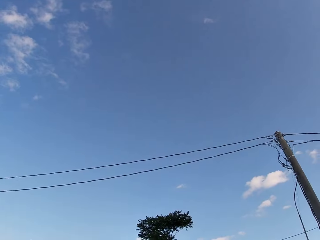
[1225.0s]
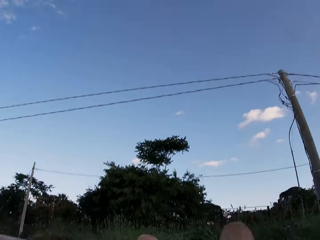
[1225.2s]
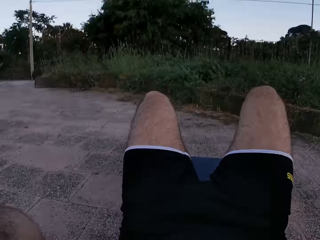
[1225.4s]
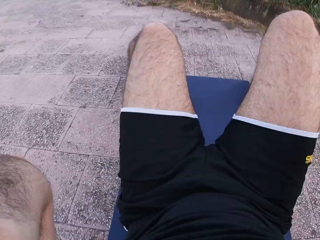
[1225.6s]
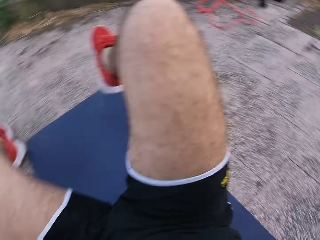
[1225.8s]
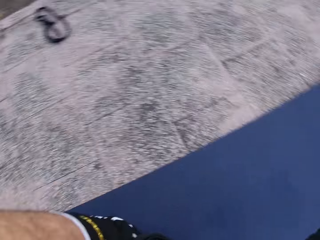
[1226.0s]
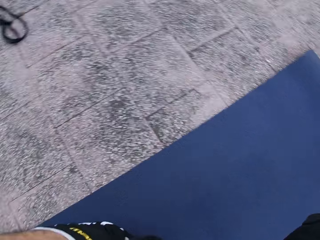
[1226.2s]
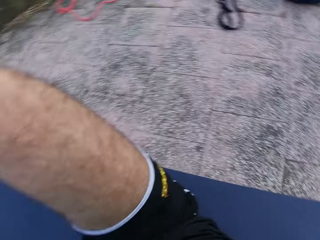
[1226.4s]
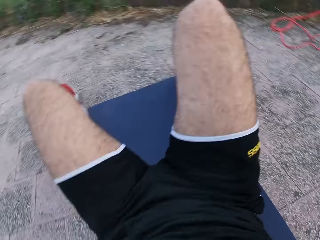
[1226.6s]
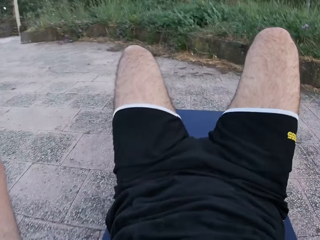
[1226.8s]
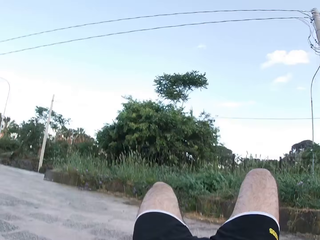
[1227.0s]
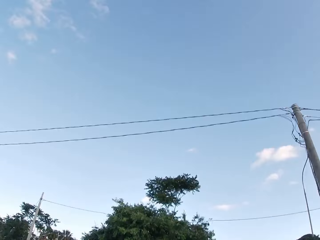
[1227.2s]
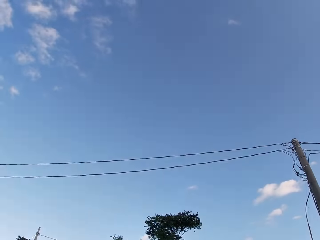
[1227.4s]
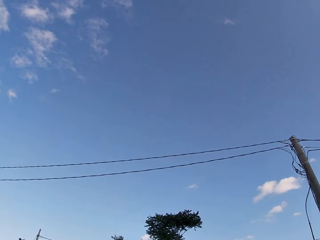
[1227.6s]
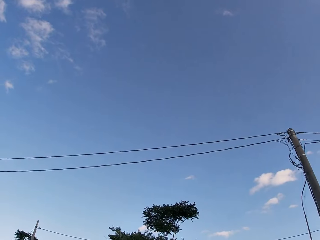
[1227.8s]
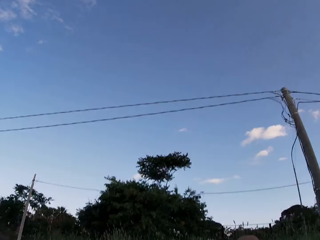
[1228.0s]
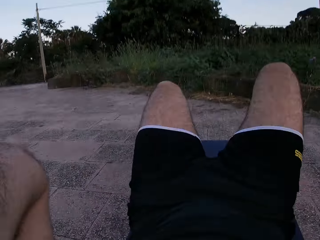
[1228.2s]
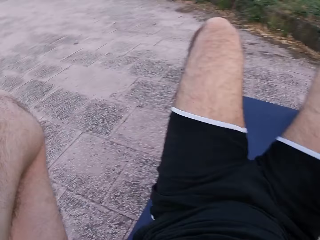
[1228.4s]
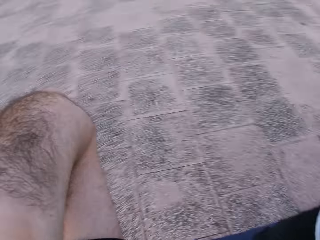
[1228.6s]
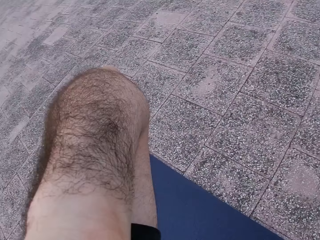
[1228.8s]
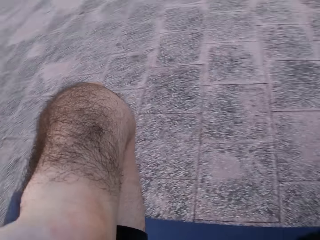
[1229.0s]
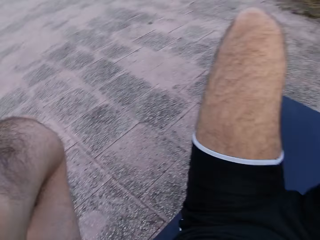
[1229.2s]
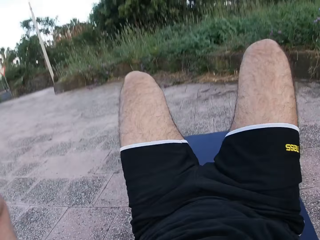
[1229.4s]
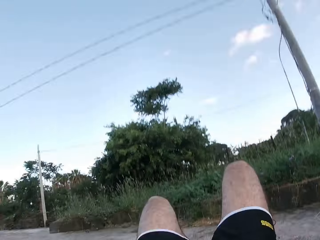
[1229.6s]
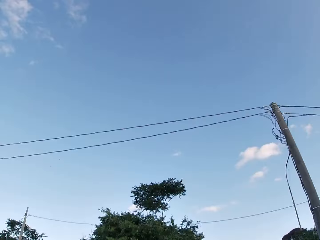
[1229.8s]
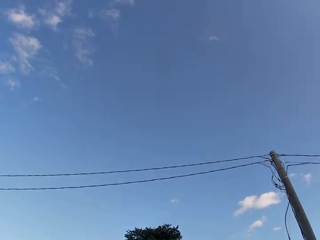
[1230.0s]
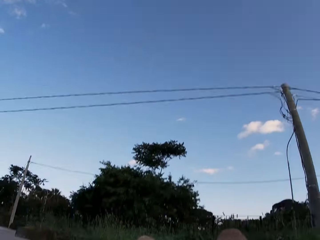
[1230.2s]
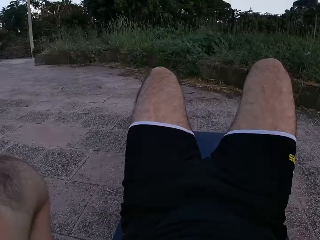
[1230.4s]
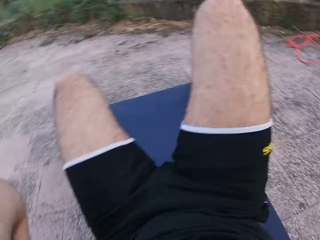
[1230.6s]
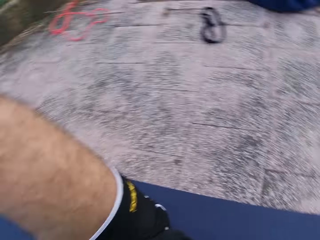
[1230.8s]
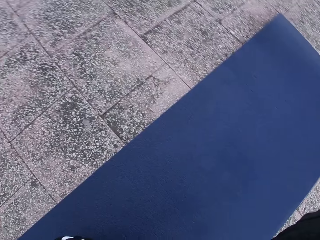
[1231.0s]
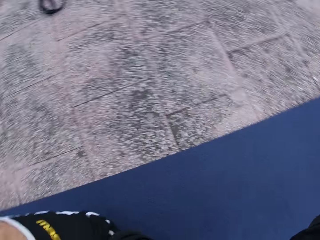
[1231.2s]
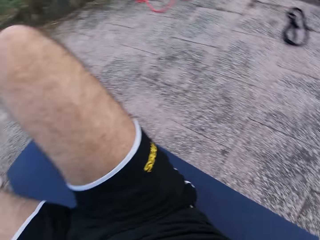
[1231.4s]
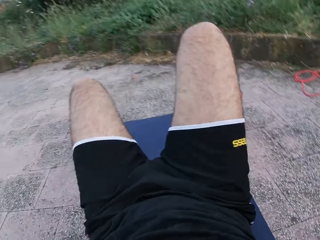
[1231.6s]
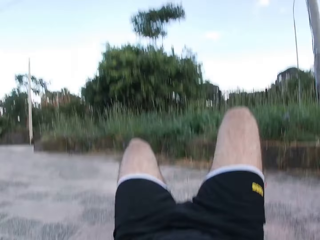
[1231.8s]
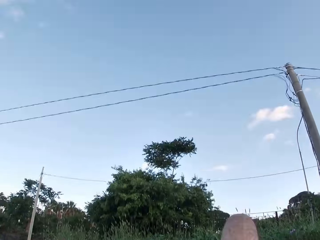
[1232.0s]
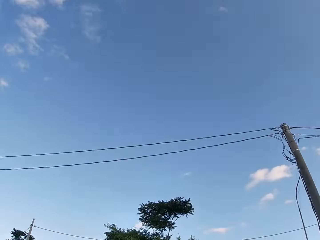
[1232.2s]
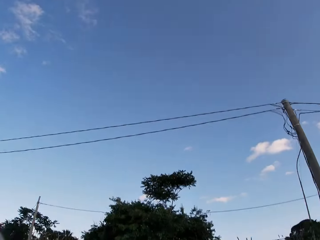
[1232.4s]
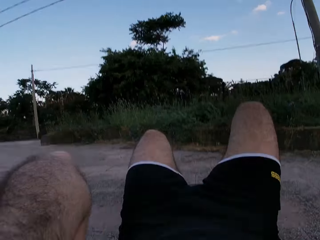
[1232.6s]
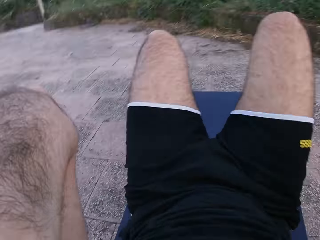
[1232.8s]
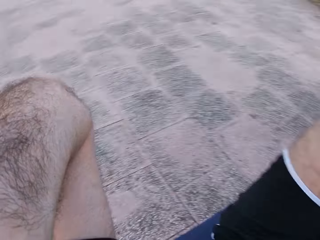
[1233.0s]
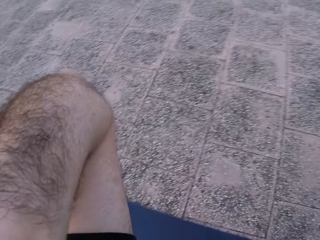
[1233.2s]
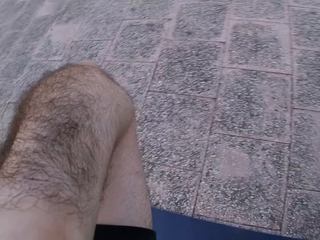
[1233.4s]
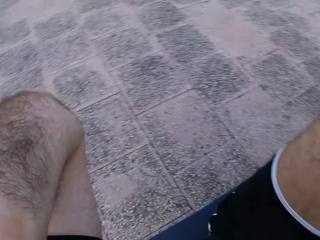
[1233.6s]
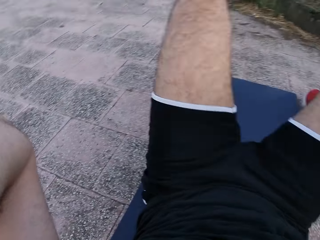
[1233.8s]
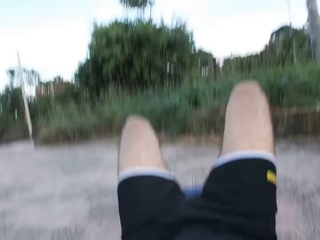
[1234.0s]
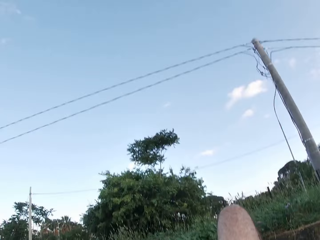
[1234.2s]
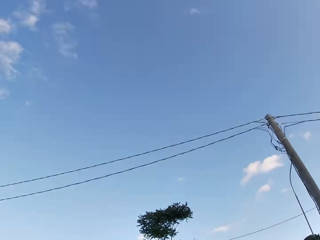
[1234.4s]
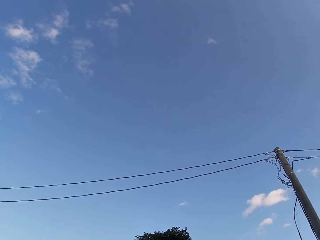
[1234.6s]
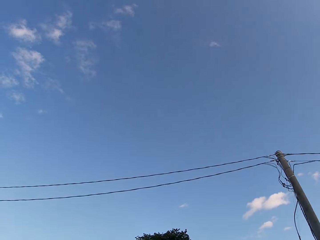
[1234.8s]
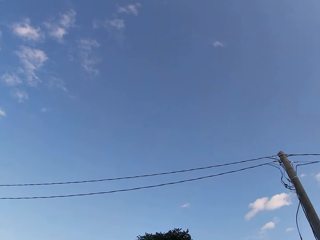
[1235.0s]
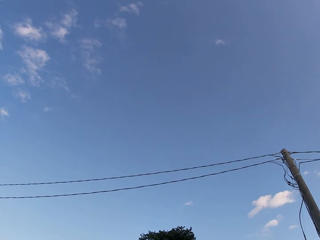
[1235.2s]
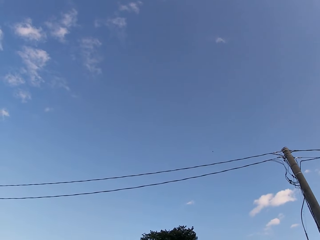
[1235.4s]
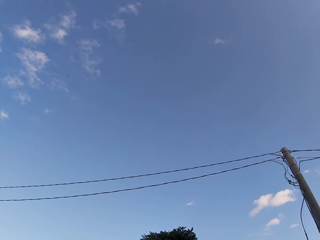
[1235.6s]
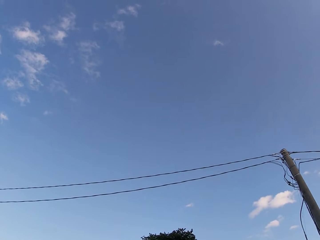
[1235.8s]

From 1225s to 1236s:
The camera wearer looks up at the sky. They exercise on a yoga mat. They look up at the sky. They exercise on the yoga mat. They look up at the sky. They exercise on the yoga mat. They look up at the sky. They exercise on the yoga mat. They look up at the sky.

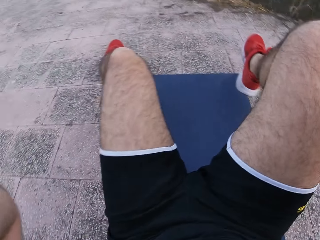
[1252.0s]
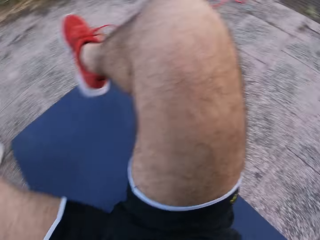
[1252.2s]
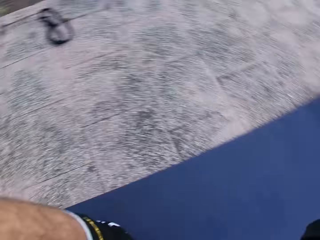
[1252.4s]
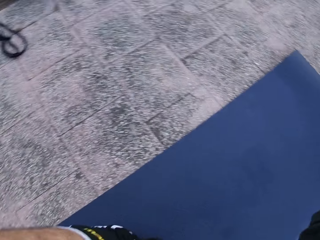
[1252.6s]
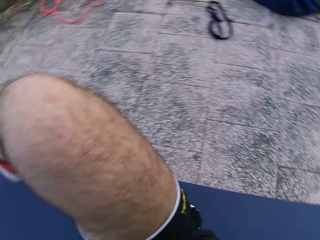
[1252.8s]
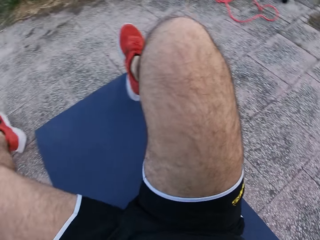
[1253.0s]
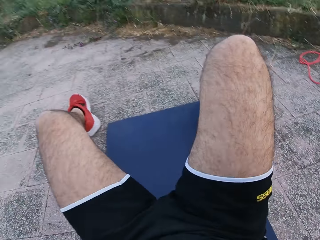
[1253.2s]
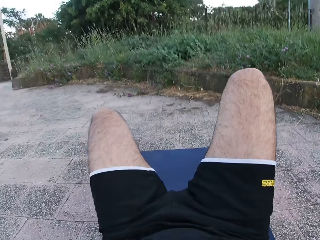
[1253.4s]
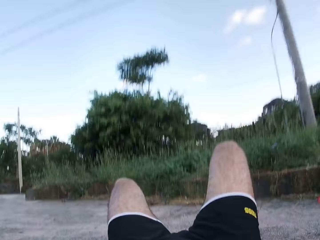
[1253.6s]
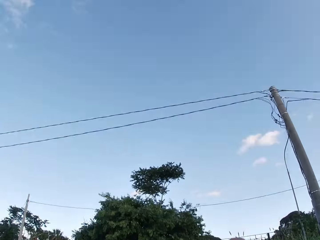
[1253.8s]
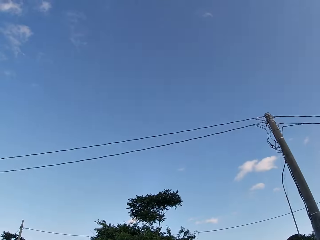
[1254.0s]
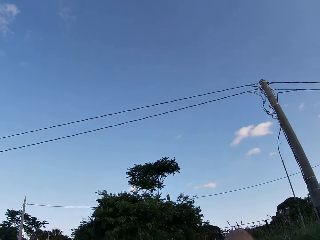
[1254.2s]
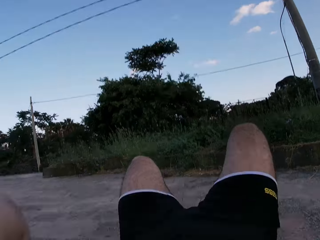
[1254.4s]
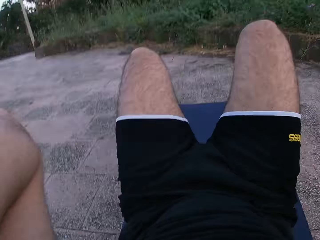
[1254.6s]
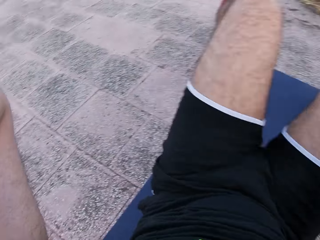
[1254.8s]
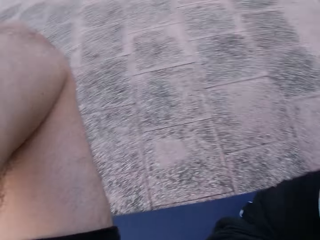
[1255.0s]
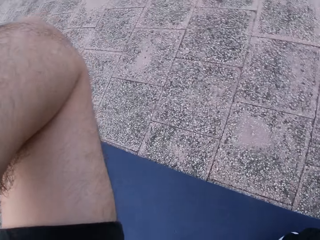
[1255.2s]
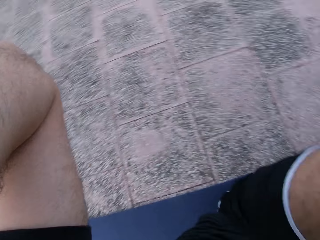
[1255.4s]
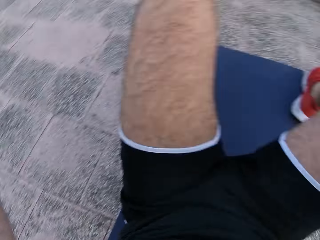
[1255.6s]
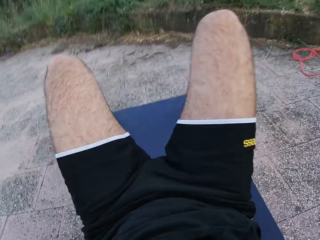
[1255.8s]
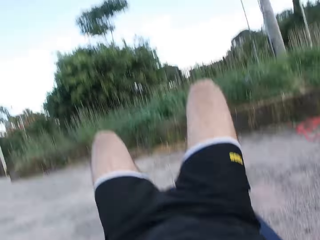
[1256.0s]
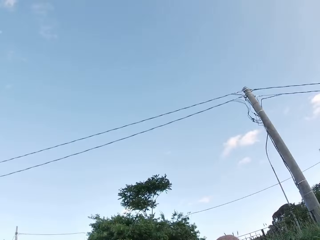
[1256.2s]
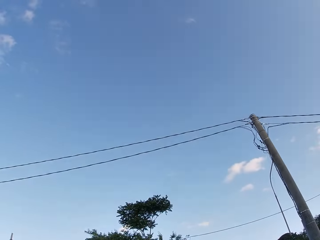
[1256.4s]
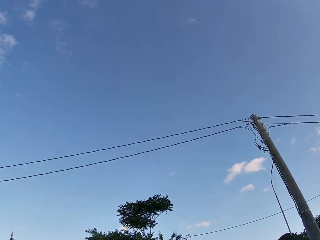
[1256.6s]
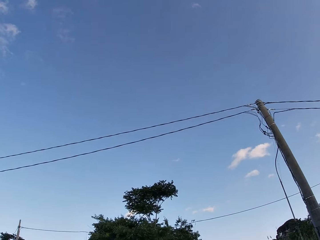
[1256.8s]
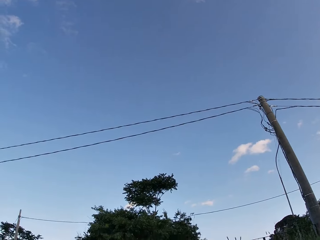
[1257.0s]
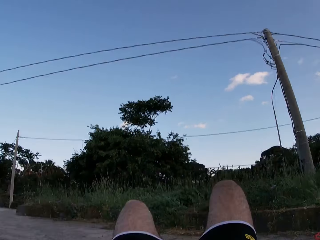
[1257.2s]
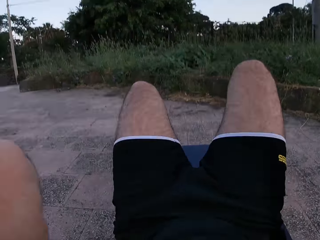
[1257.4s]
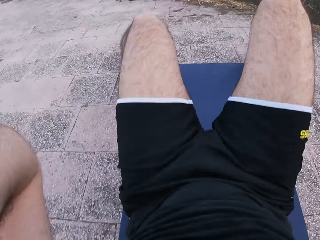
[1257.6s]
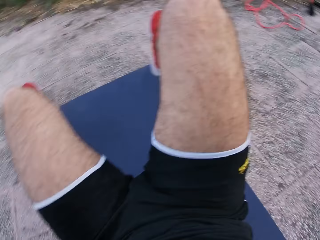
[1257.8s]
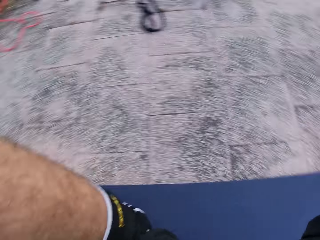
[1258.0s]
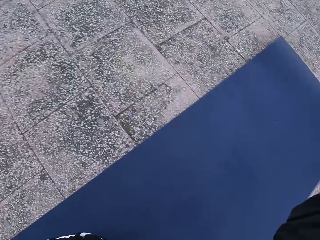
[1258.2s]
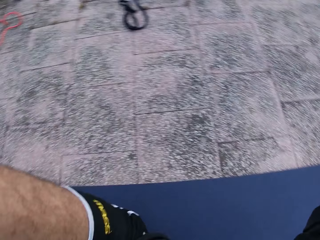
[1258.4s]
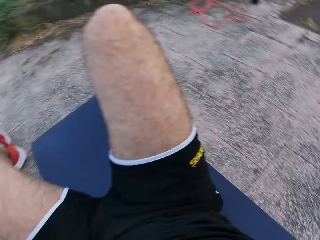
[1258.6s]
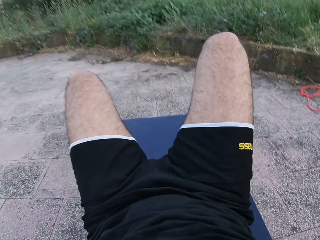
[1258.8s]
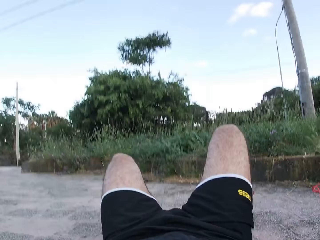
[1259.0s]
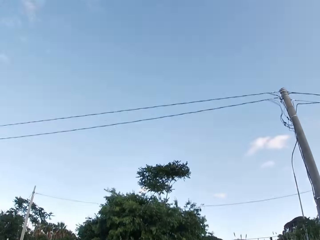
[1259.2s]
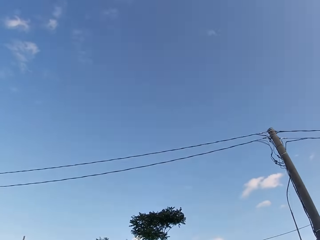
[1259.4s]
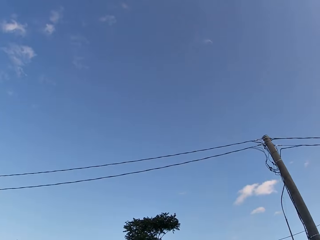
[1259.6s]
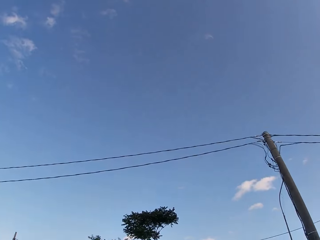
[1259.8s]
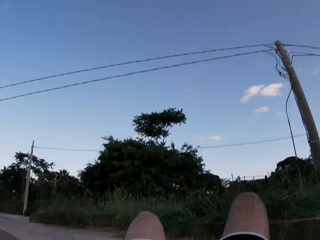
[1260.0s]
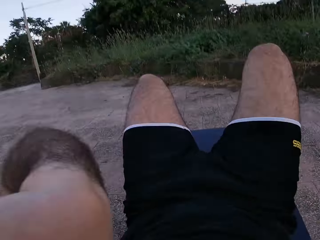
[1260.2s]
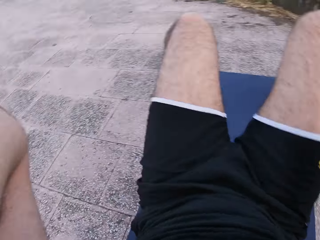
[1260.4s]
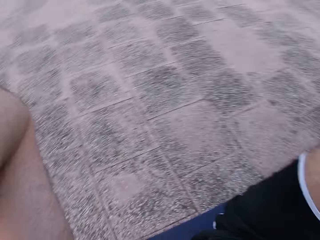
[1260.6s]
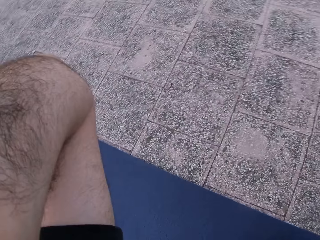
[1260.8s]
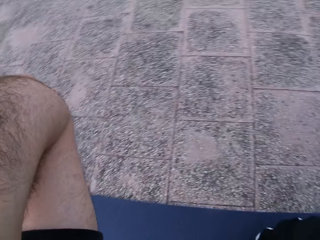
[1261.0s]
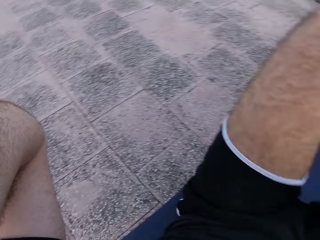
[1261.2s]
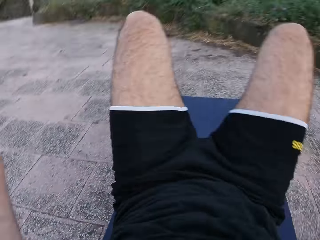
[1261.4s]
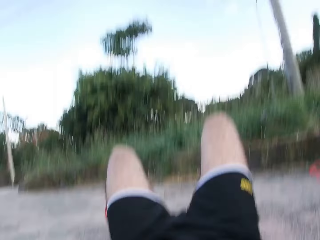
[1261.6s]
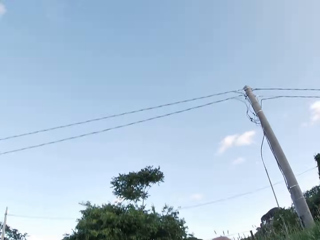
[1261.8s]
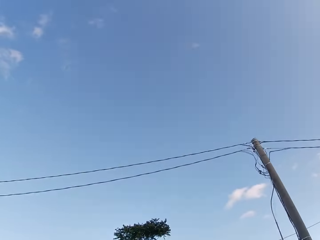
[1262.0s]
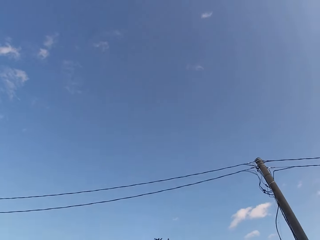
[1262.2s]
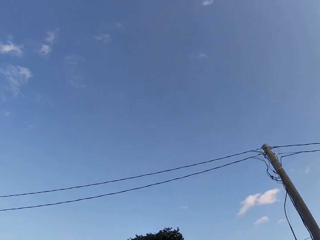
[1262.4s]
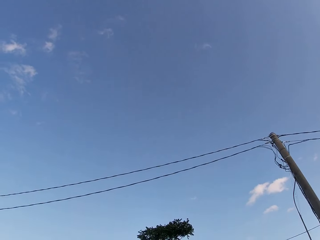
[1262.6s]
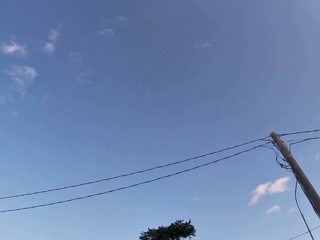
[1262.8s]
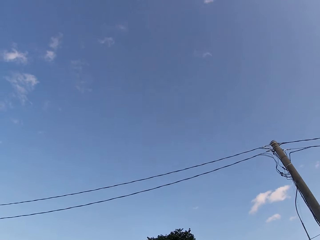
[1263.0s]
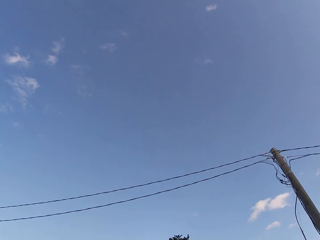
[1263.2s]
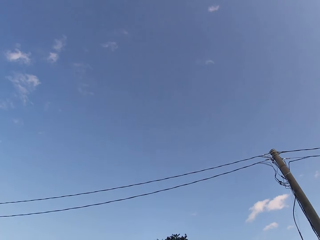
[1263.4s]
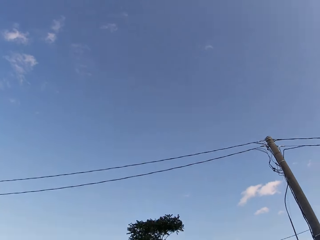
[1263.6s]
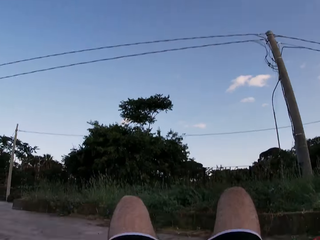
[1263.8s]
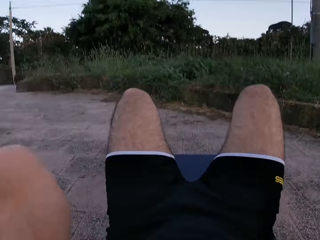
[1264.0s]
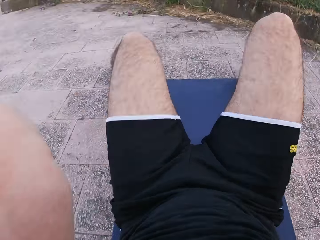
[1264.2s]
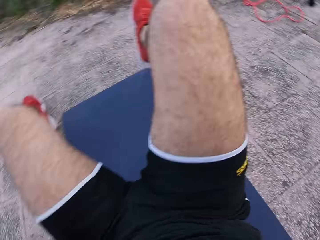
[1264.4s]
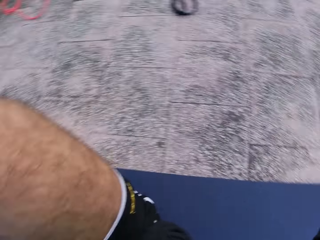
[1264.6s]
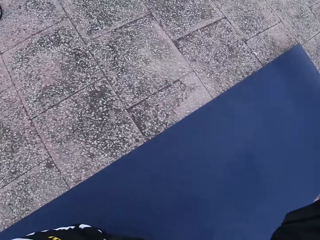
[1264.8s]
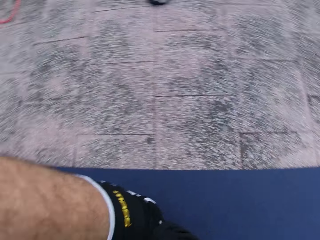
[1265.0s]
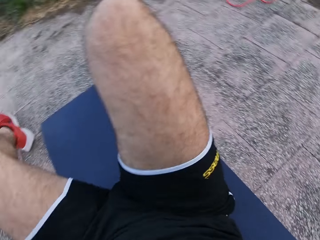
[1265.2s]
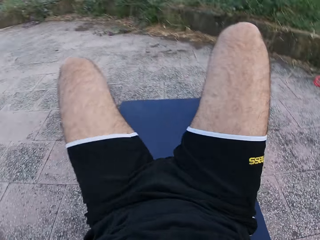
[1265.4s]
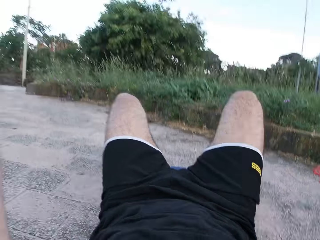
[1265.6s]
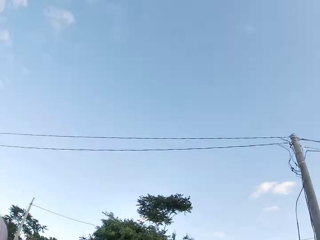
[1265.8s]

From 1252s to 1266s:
The camera wearer looks up at the sky. They exercise on a yoga mat. They look up at the sky. They exercise on the yoga mat. They look up at the sky. They exercise on the yoga mat. They look up at the sky. They exercise on the yoga mat.
